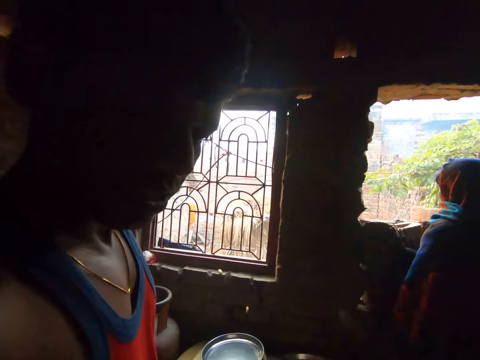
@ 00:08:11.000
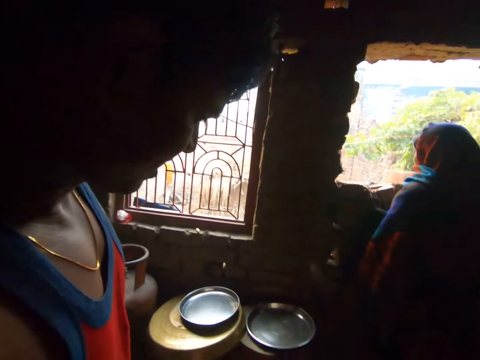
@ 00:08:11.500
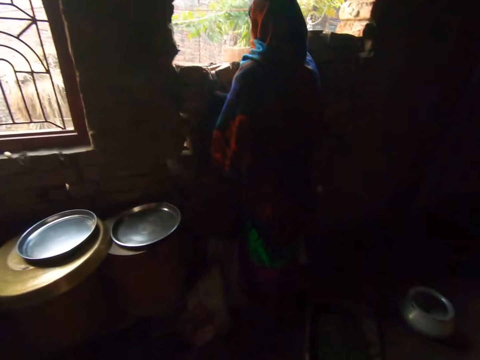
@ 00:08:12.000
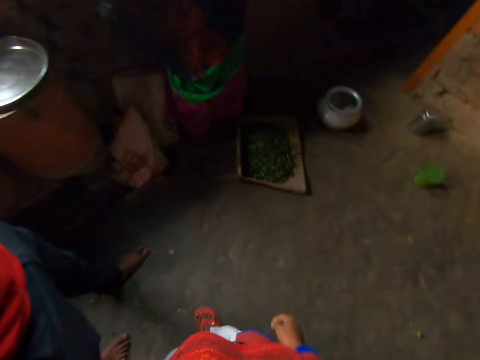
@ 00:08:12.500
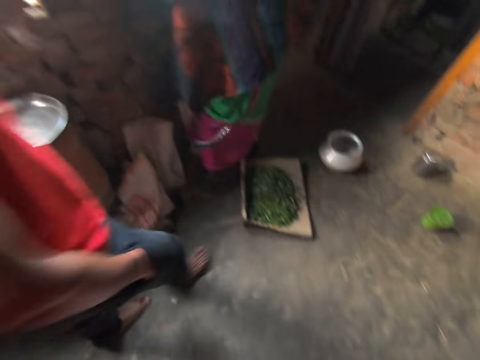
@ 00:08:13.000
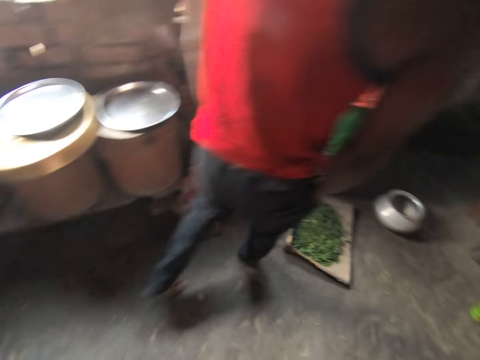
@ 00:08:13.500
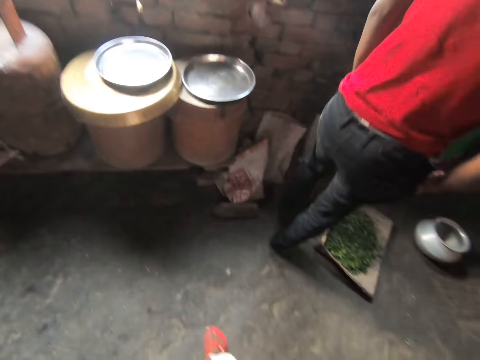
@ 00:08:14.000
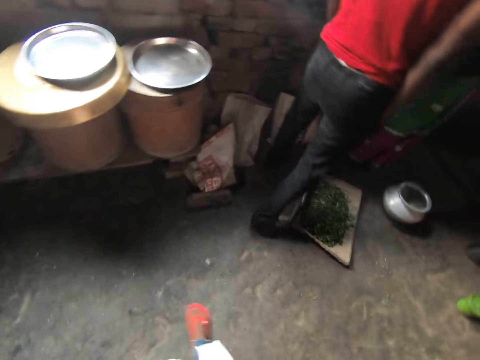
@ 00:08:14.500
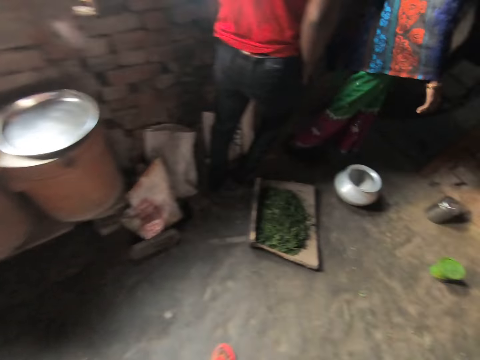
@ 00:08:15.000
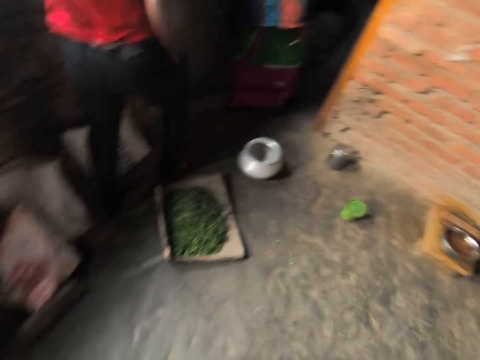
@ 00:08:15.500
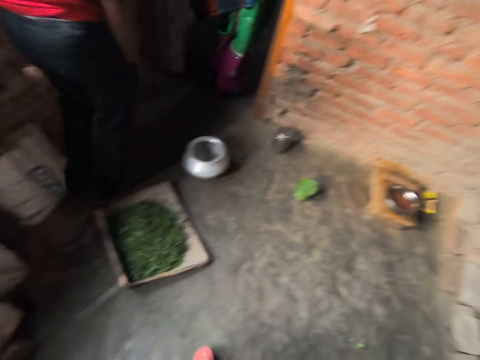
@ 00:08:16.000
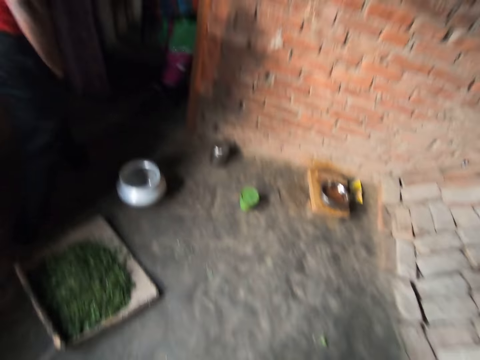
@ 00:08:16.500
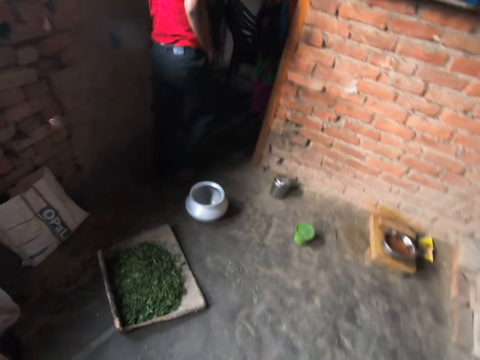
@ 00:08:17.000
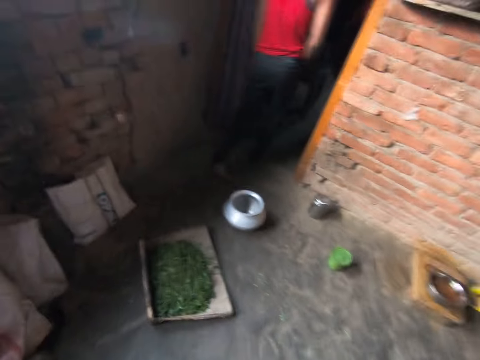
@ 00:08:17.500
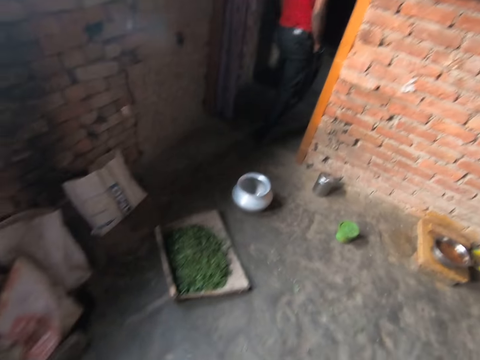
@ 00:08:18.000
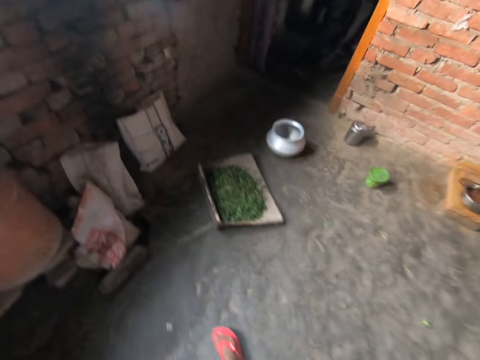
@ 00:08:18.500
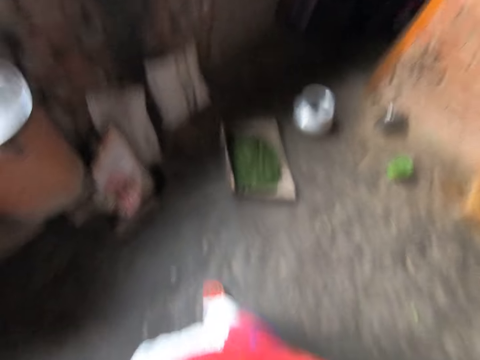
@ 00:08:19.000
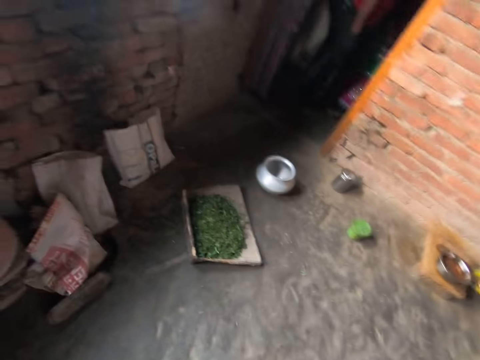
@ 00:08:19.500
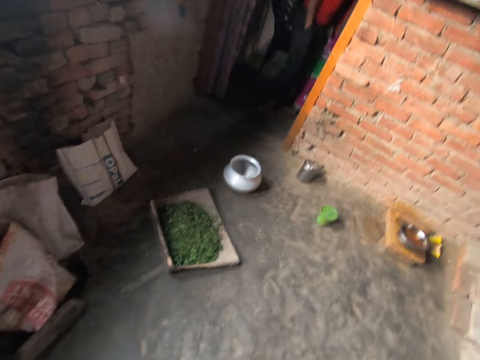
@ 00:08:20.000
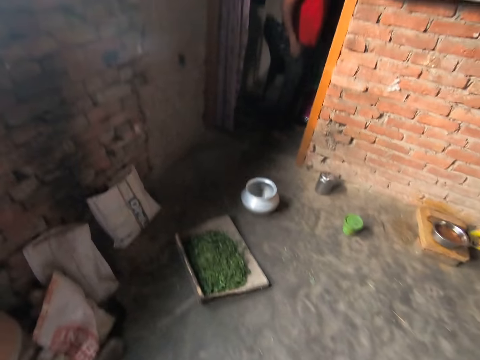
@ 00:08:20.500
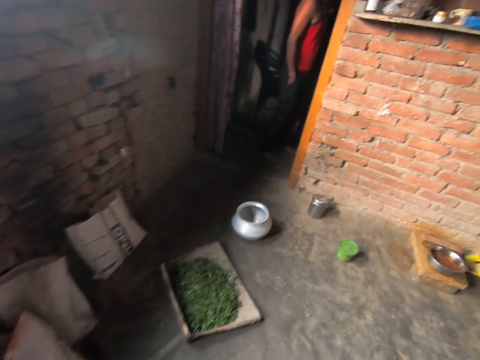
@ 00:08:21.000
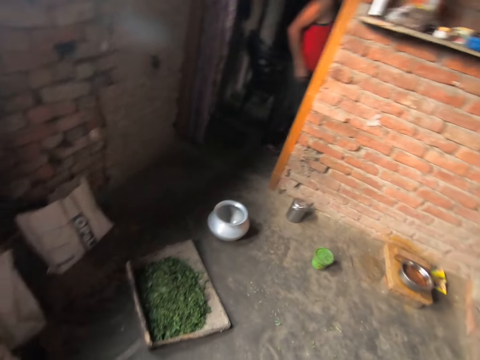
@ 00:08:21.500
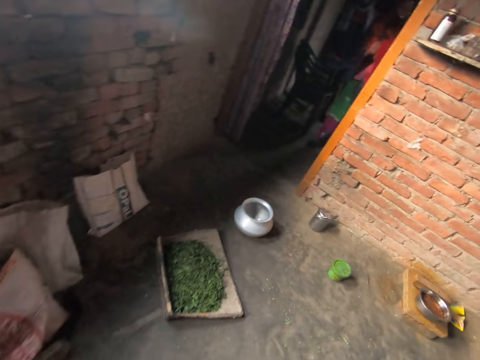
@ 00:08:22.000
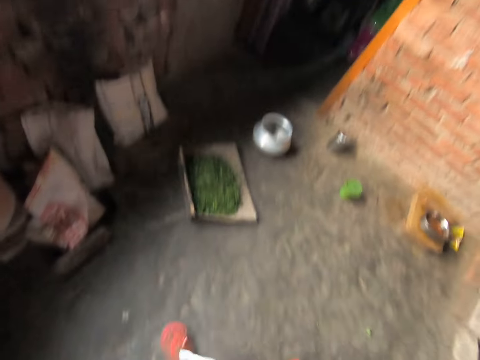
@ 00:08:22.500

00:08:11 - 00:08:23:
A person interacts with the camera wearer. A man and a lady walk in the house. The camera wearer walks in the room. They walk around.

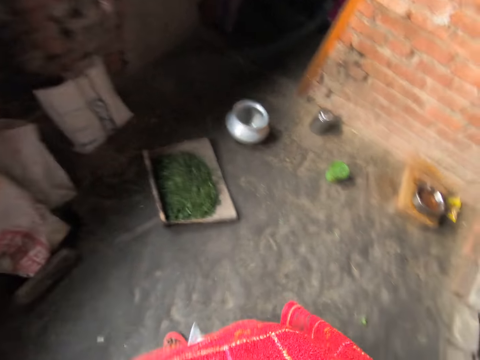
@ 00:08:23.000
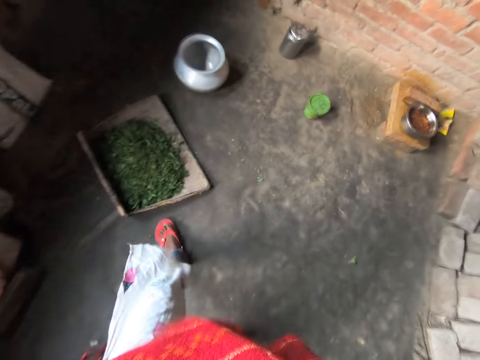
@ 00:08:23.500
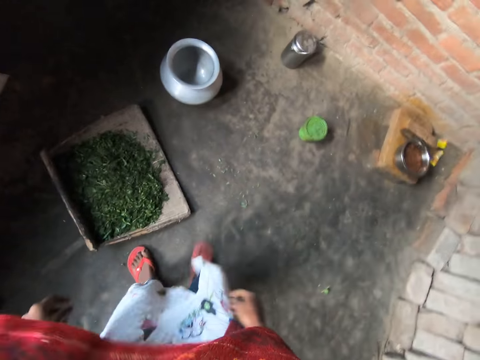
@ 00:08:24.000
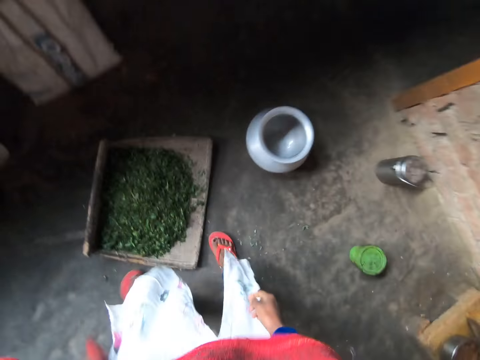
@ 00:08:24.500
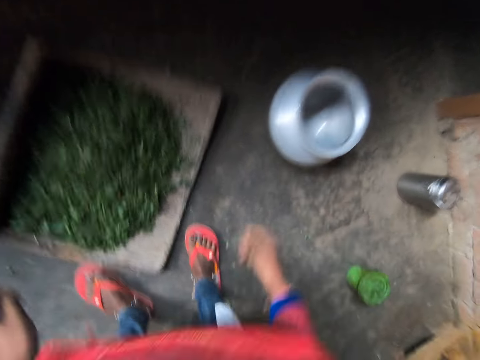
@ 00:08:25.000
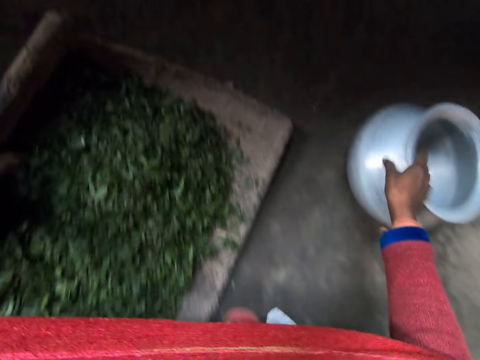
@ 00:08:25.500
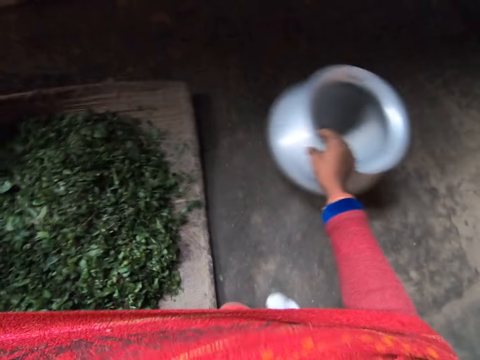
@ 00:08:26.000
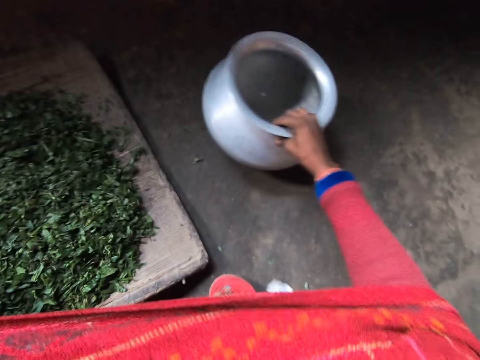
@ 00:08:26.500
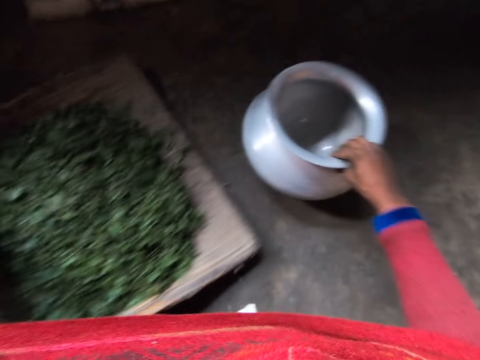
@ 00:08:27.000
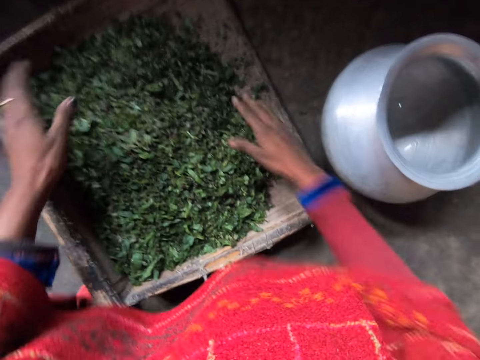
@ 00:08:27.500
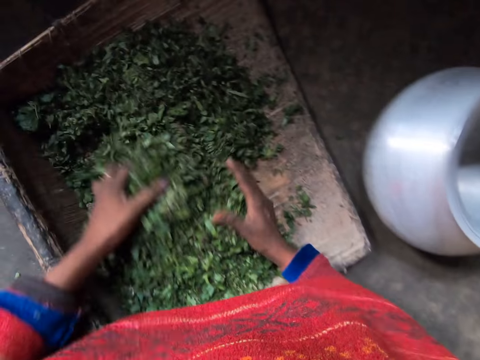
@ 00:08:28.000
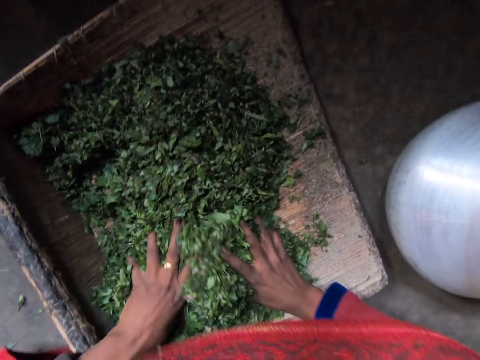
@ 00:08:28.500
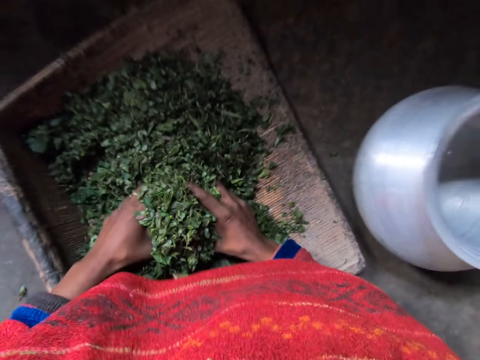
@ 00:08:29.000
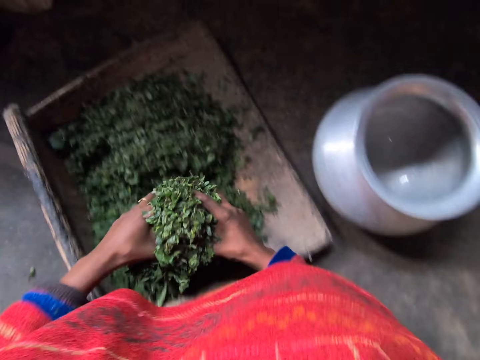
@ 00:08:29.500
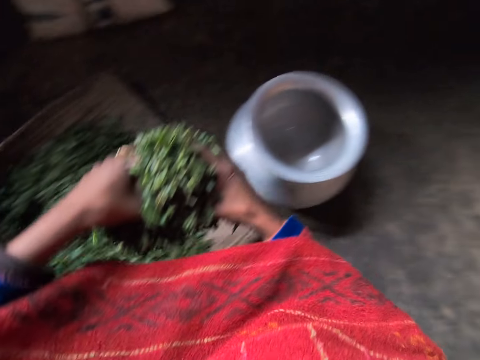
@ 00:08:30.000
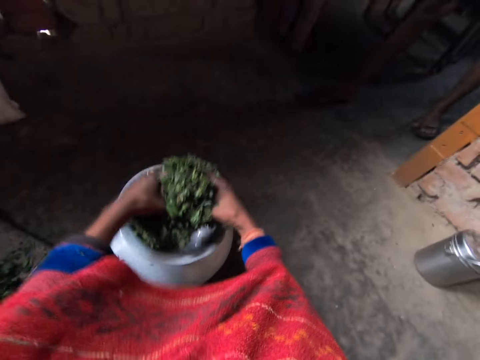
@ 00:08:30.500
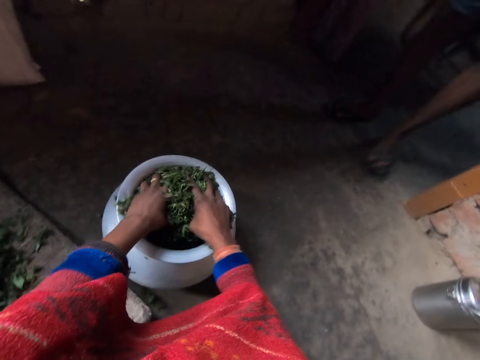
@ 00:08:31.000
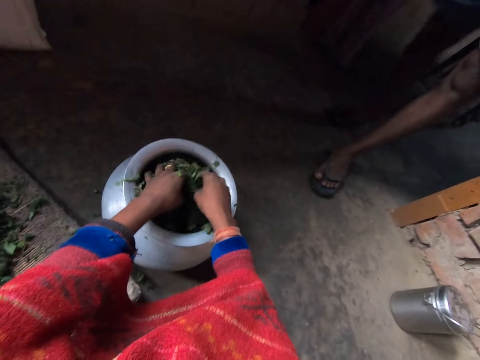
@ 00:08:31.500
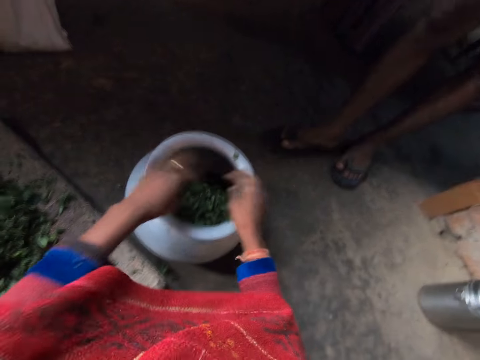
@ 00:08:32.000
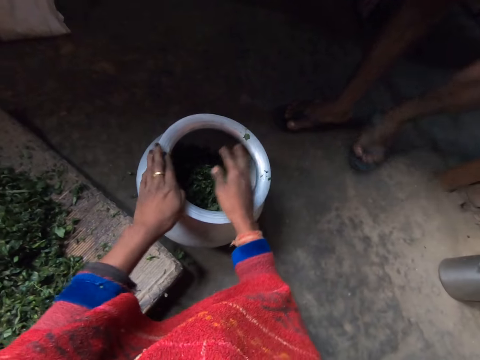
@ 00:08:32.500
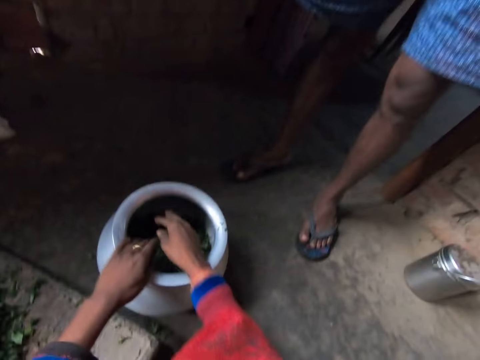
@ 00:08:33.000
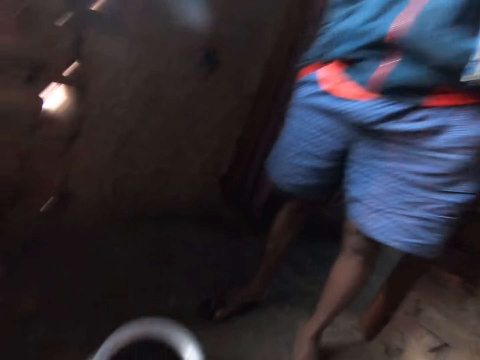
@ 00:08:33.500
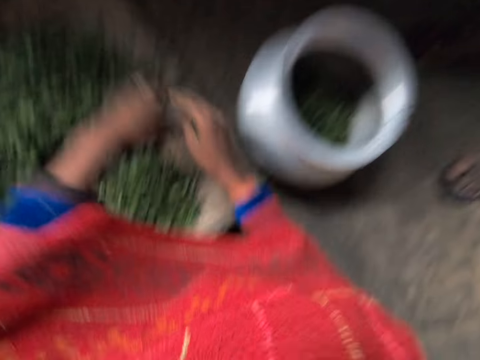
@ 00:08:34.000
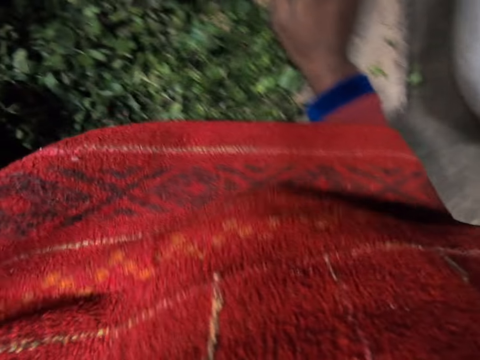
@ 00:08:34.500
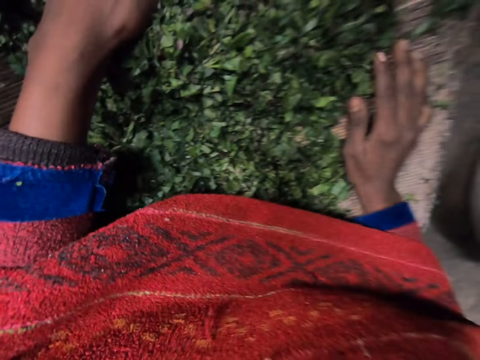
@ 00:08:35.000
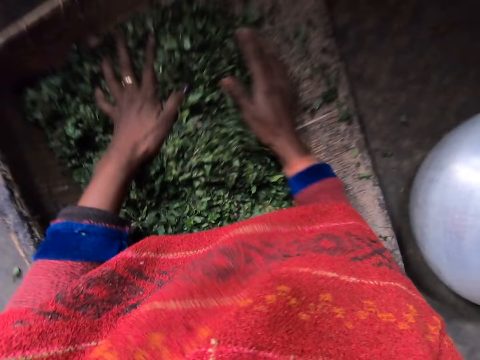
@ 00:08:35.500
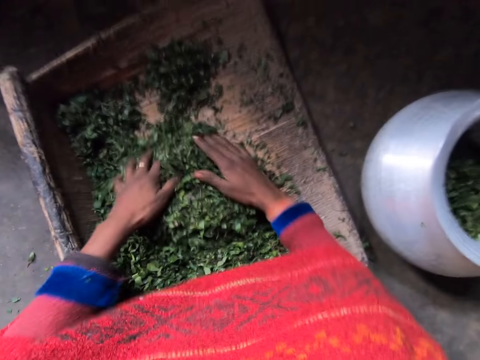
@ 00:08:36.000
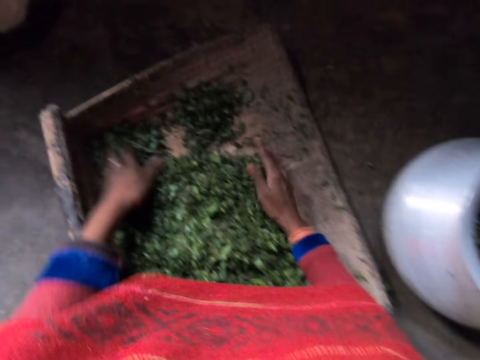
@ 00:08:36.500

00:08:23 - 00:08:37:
The camera wearer moves the board and the cooking pot. She picks up the green vegetables. She puts the green vegetables into the pot. A man walks toward the camera wearer. The camera wearer shakes her hands. She puts the vegetables in the cooking pot. The man stands in front of the camera wearer. The camera wearer aligns the vegetables.
